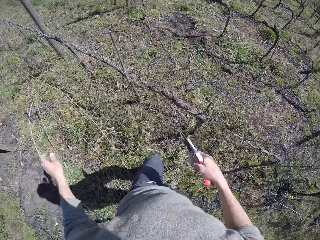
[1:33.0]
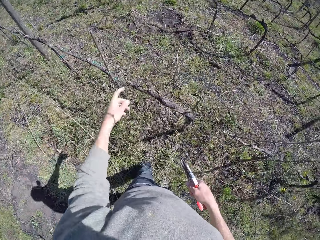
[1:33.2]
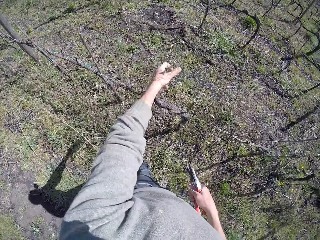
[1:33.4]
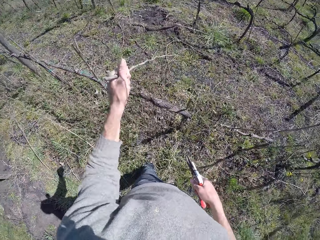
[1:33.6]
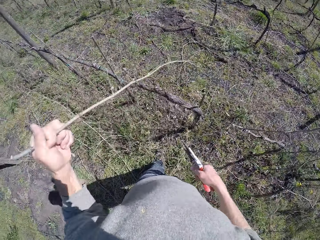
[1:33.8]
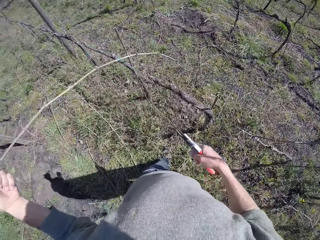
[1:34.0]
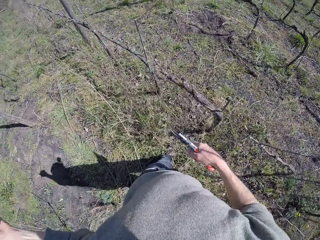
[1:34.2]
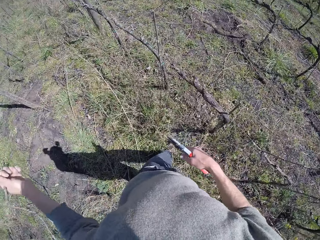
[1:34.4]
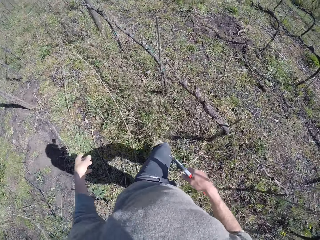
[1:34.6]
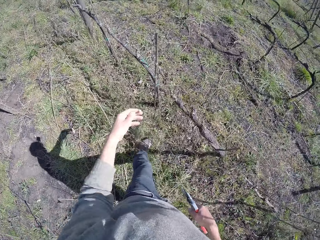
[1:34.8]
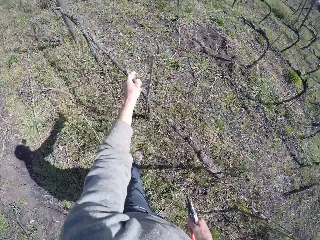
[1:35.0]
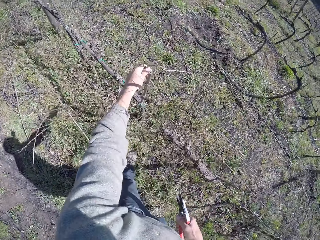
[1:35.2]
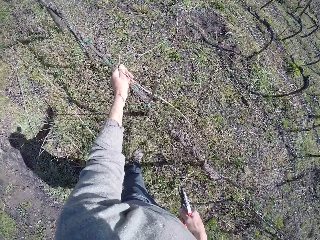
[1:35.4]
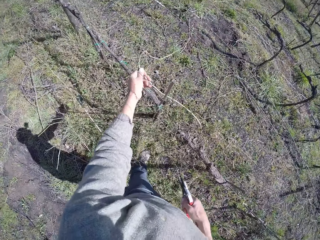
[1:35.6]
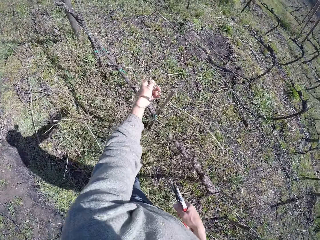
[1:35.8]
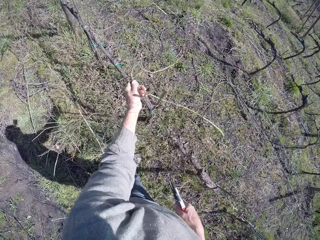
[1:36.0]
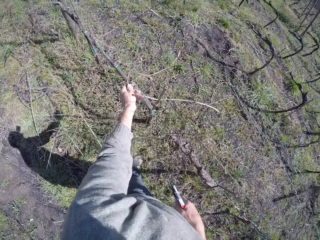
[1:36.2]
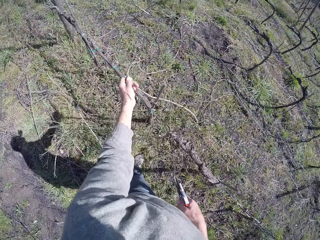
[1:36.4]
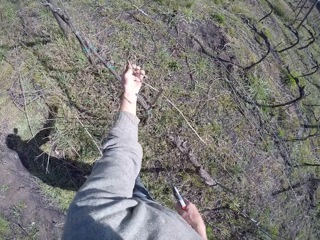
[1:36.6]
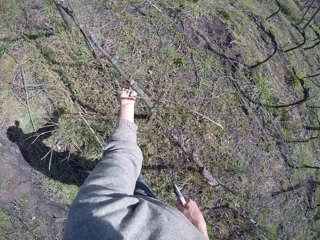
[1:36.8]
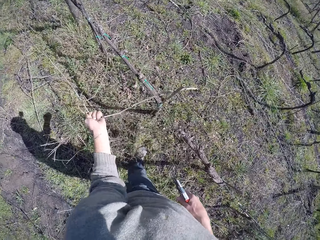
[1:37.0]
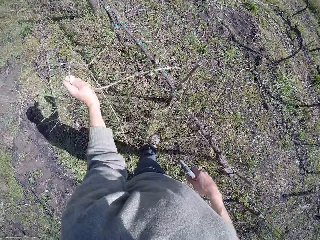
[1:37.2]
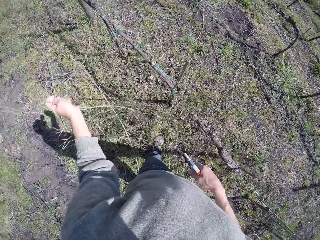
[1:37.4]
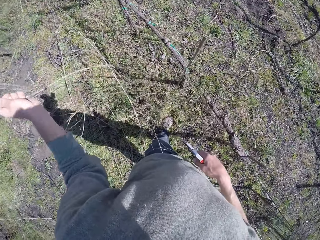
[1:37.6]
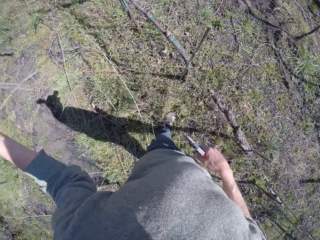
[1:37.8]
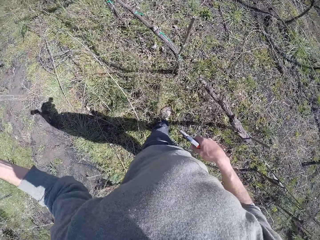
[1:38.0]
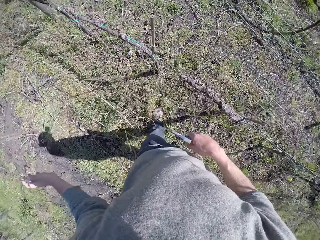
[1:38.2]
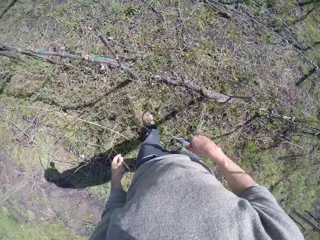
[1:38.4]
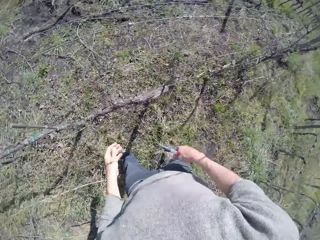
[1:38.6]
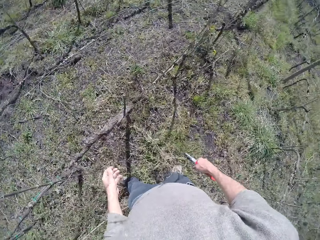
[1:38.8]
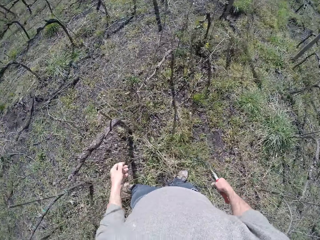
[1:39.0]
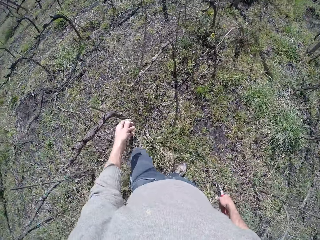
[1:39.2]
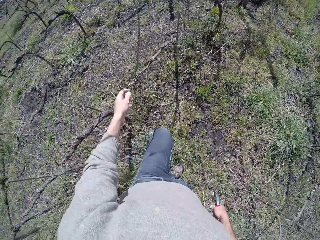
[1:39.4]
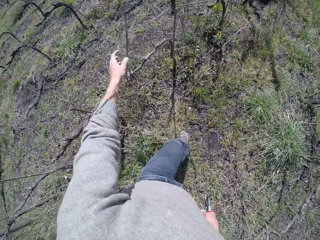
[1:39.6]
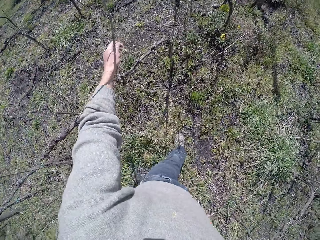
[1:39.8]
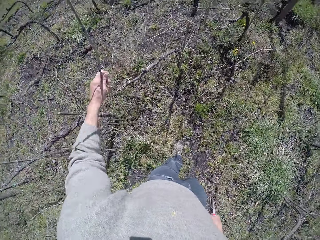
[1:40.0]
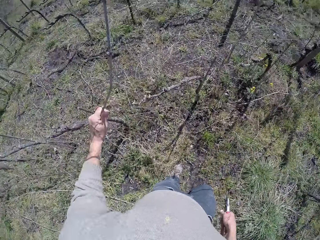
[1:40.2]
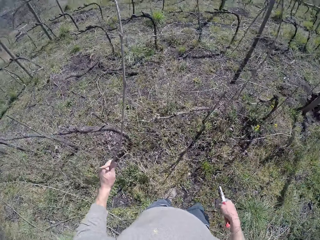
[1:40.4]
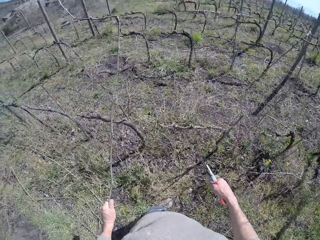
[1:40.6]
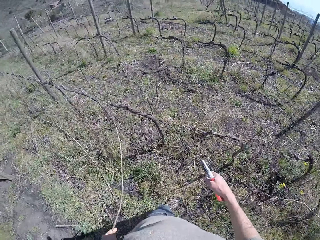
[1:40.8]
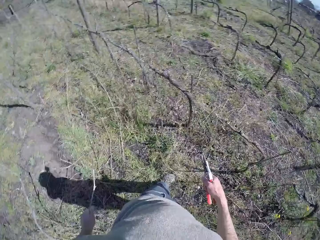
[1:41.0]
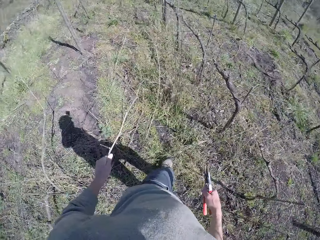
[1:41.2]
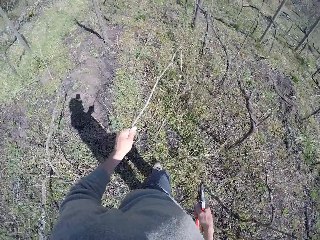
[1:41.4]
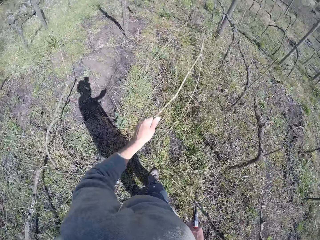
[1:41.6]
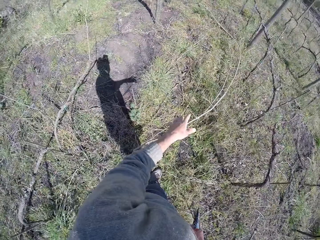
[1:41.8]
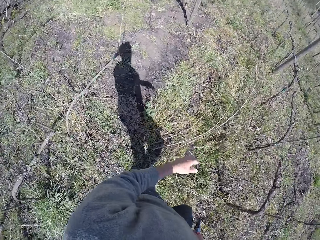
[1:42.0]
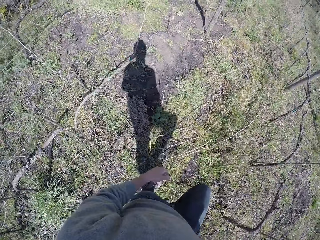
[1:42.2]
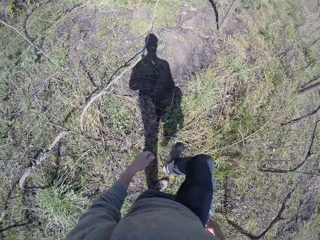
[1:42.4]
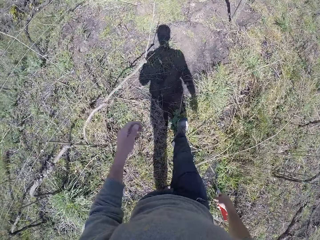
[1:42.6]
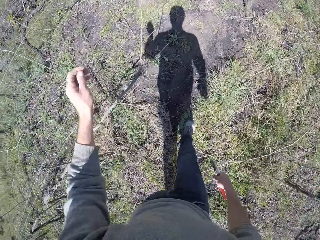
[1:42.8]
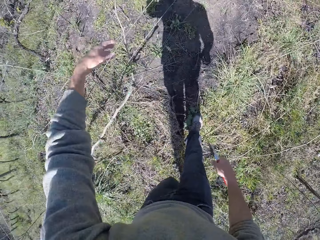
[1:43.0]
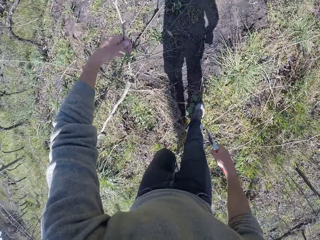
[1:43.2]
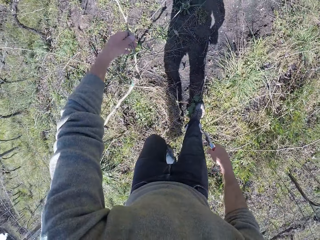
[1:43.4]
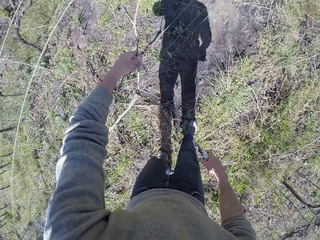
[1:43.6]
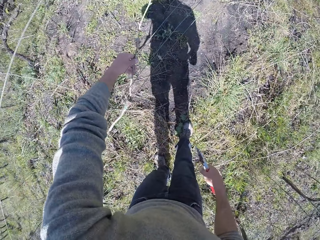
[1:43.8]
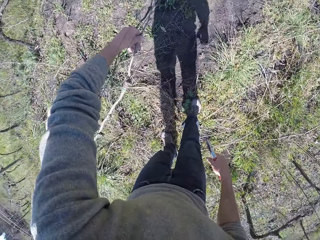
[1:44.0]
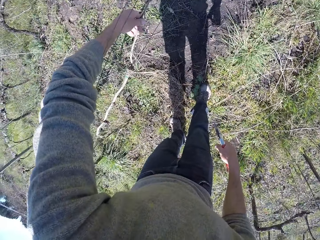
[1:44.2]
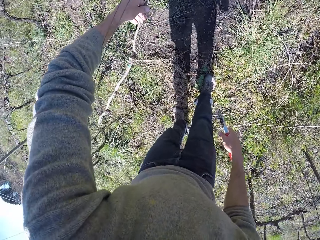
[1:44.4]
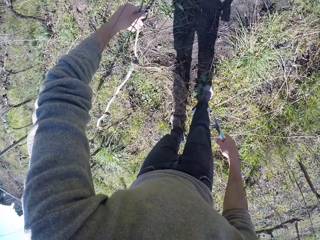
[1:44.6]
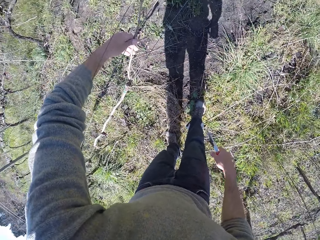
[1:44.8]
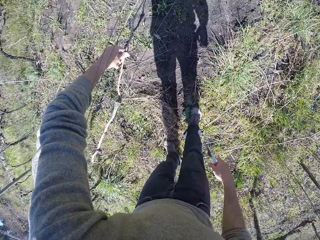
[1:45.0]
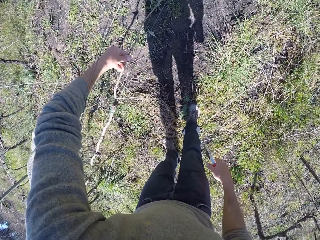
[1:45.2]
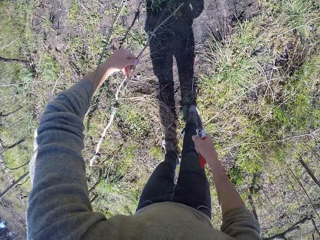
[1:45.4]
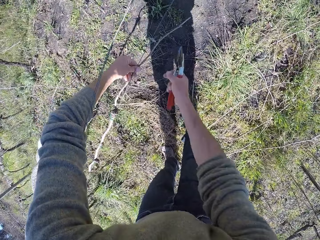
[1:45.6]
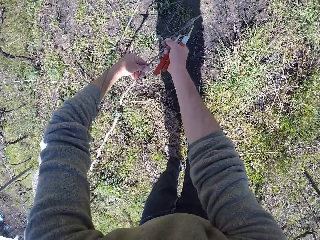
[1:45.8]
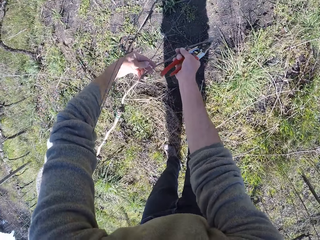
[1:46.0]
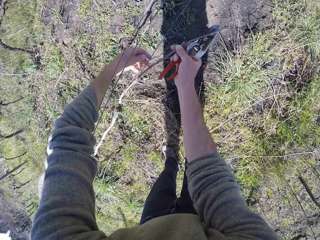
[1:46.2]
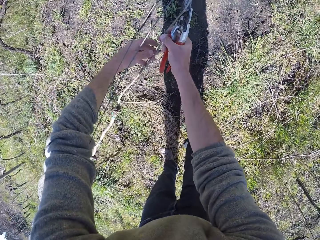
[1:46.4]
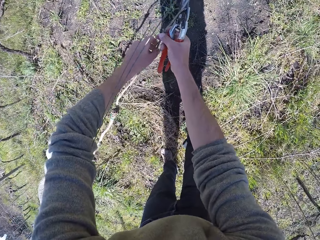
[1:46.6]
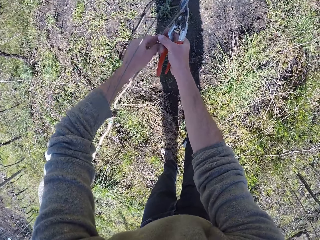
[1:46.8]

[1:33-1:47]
The camera wearer drops the twig on the floor with his left hand. He drops a twig on the floor from the wire fence with his left hand. He pulls a twig from the wire fence with his left hand. He drops the twig on the floor with his left hand. He drops a twig on the floor from the wire fence with his left hand. He pulls wood and drops the wood. He curls a twig on the wire fence with both hands.

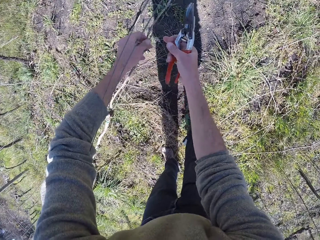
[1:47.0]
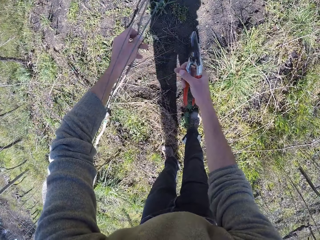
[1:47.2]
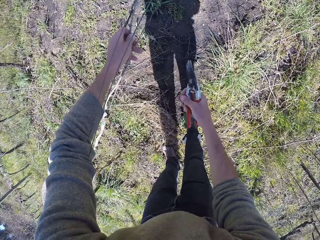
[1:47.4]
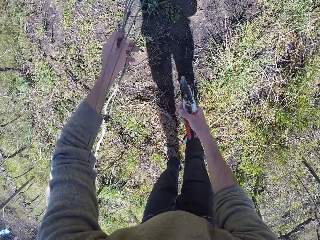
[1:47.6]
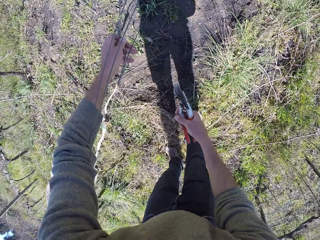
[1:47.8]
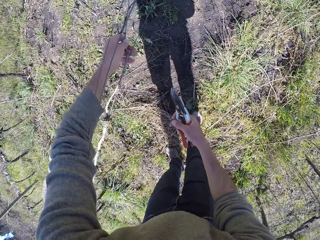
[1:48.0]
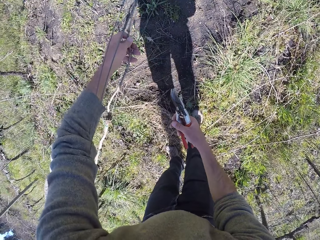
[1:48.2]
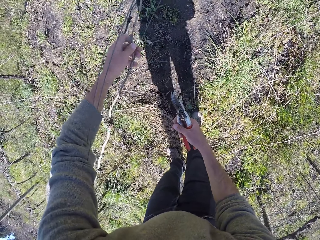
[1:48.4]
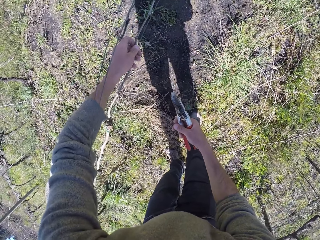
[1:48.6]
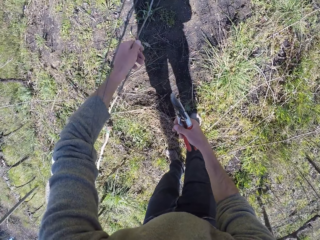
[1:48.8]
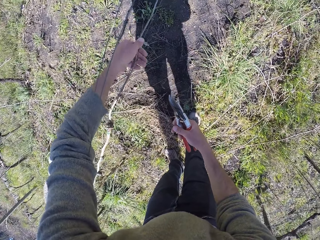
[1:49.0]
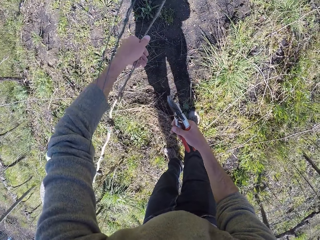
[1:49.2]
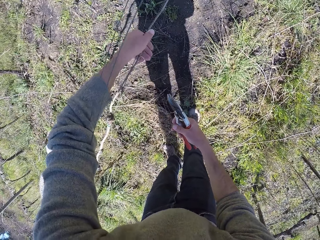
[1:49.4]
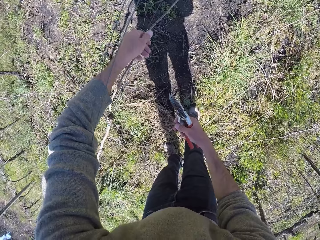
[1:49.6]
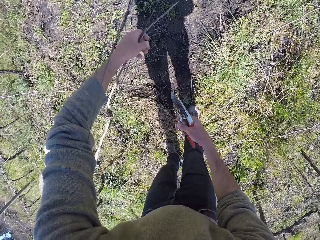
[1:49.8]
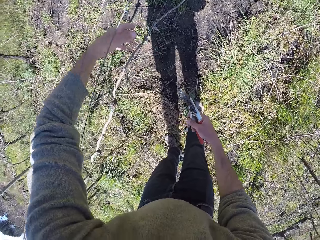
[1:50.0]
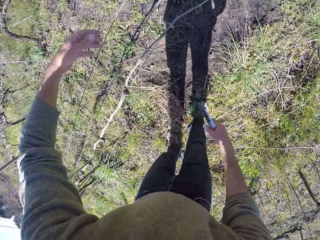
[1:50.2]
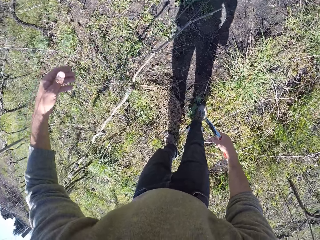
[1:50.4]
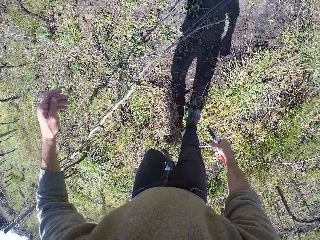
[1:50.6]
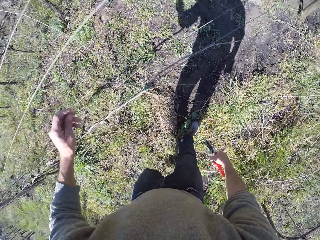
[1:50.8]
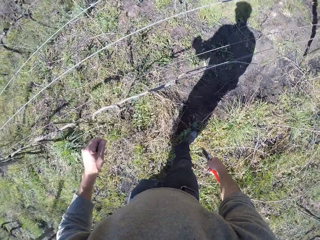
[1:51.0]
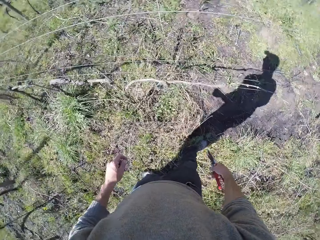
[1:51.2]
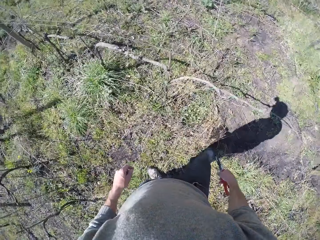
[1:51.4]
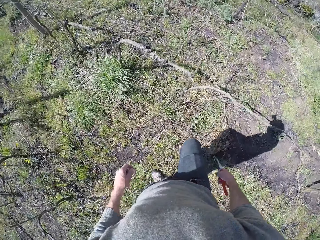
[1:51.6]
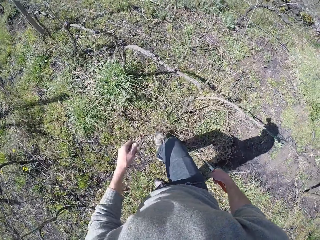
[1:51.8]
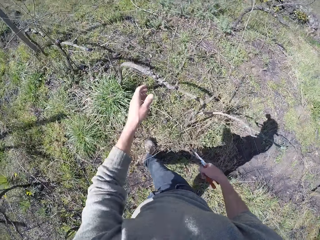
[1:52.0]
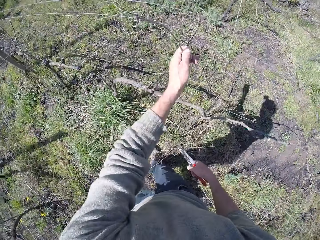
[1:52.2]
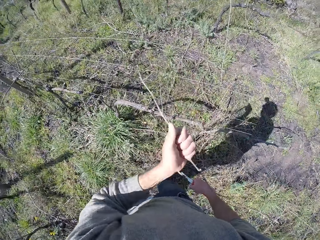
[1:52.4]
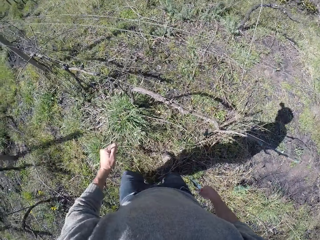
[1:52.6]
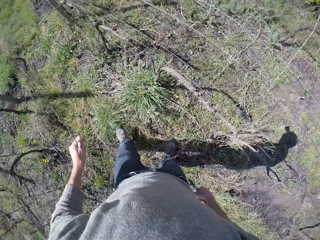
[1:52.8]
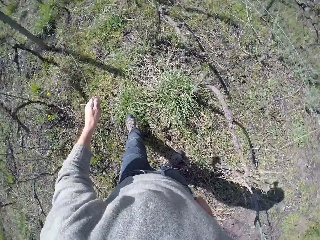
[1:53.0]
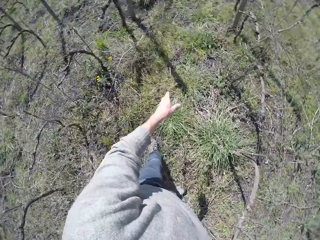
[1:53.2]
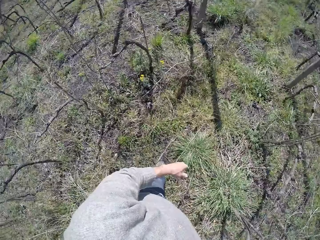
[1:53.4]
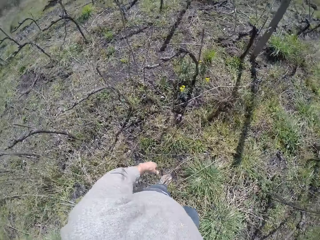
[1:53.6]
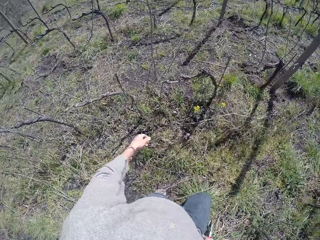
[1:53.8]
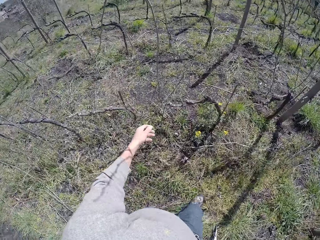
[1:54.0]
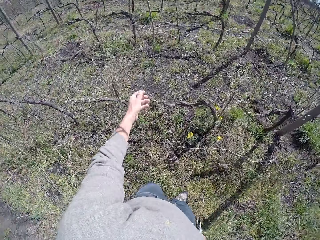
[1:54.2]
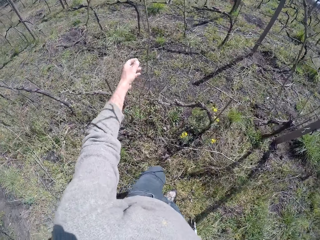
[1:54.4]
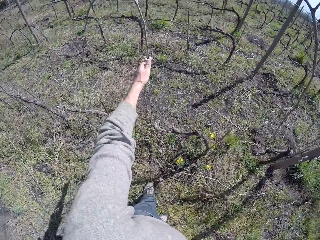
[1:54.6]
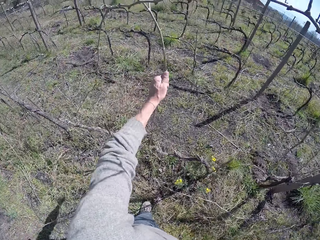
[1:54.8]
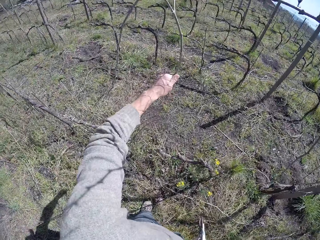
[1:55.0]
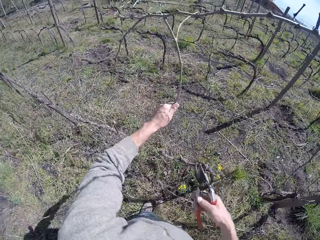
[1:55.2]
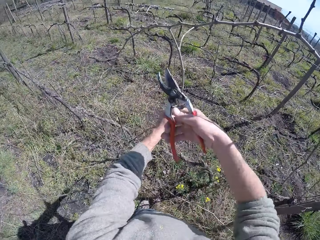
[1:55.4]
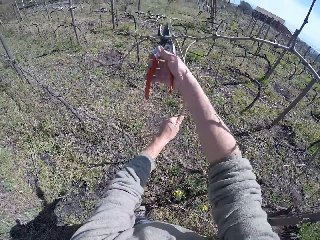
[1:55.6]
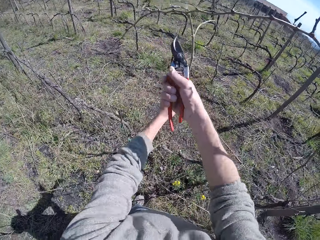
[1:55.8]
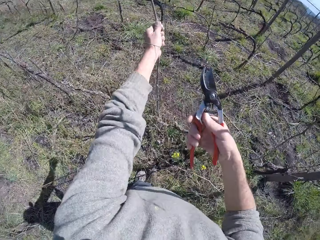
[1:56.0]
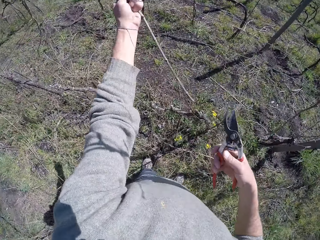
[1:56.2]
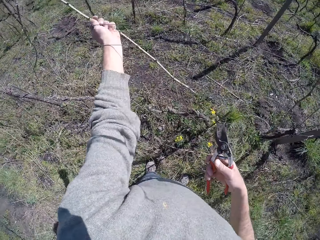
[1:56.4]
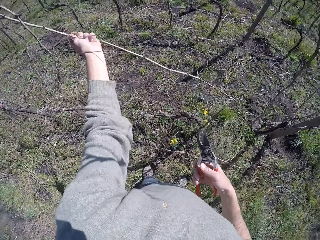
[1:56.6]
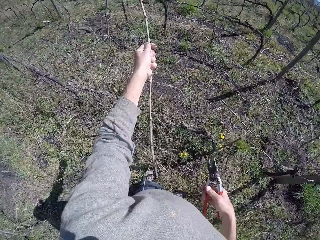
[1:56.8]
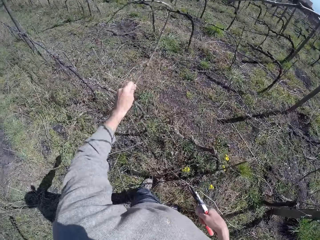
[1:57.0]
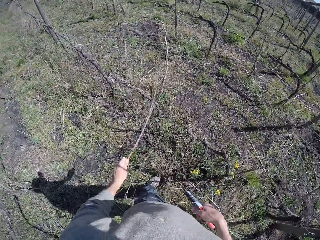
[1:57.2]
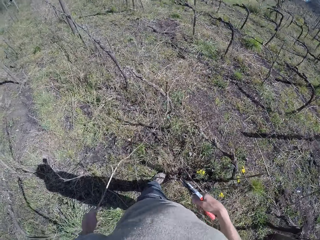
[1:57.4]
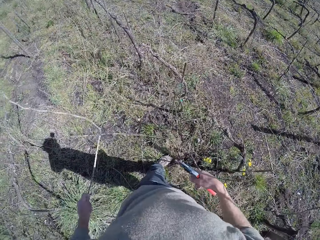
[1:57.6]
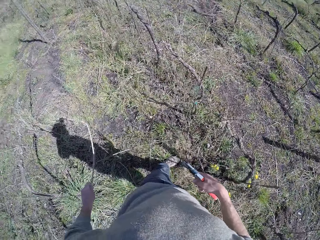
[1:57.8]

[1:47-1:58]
The camera wearer holds the wood. He drops a twig on the floor from the wire fence with his left hand. He holds a twig with his left hand and cuts the twig in his left hand with the pruner in his right hand.
